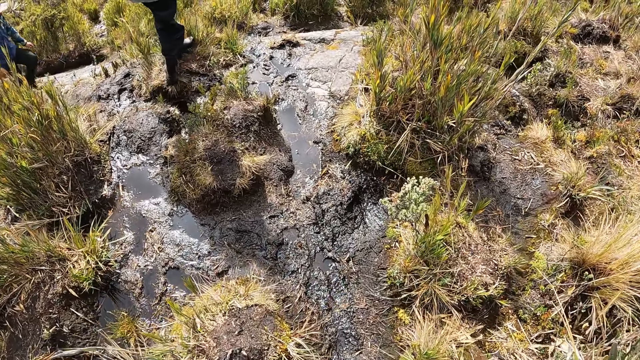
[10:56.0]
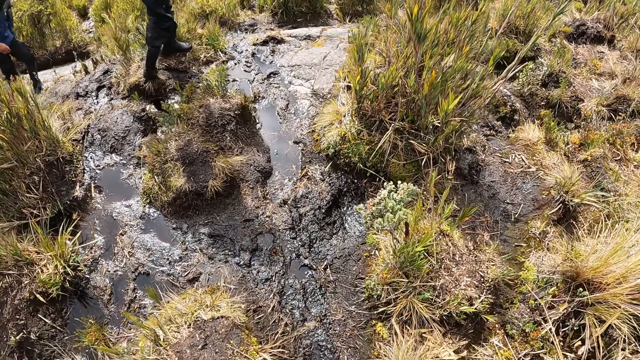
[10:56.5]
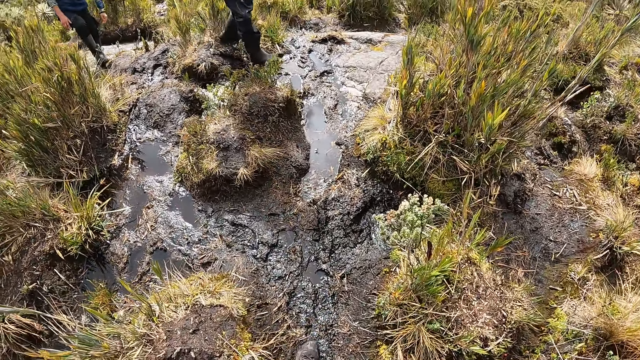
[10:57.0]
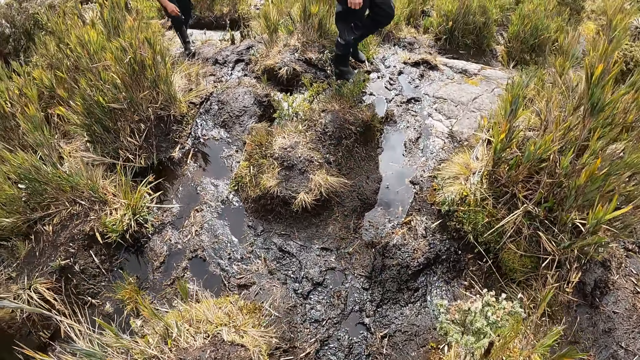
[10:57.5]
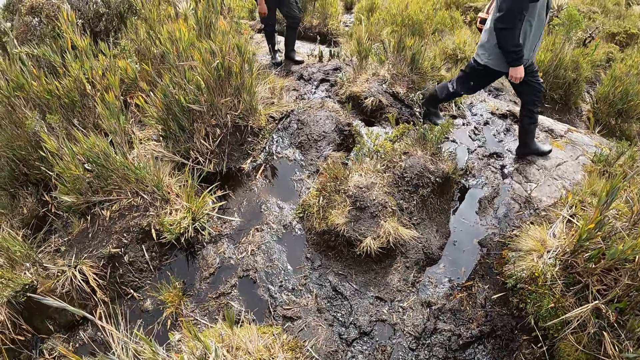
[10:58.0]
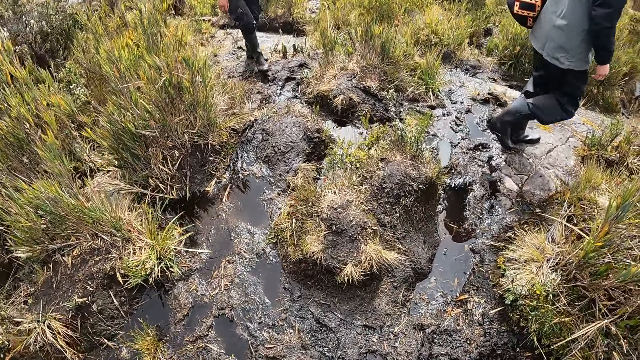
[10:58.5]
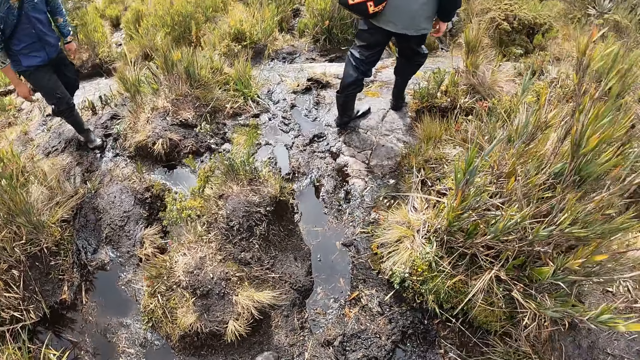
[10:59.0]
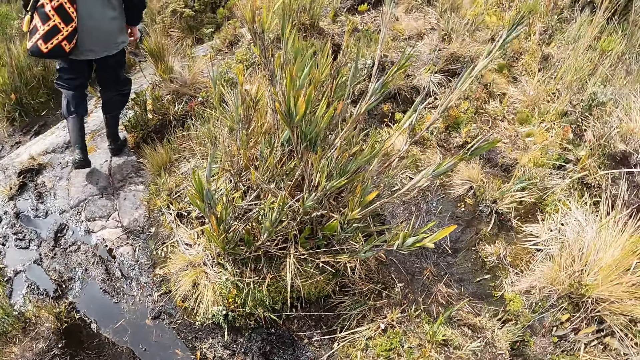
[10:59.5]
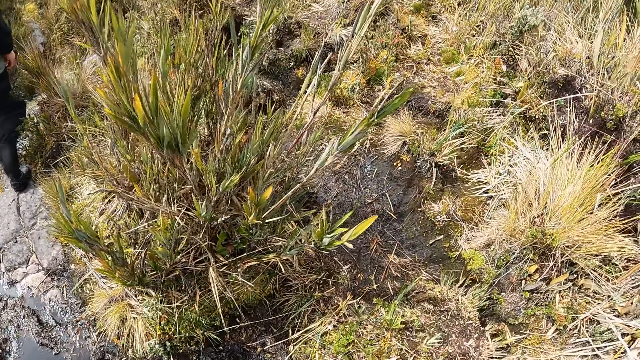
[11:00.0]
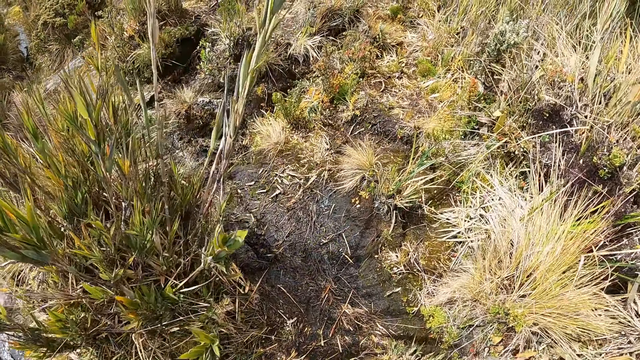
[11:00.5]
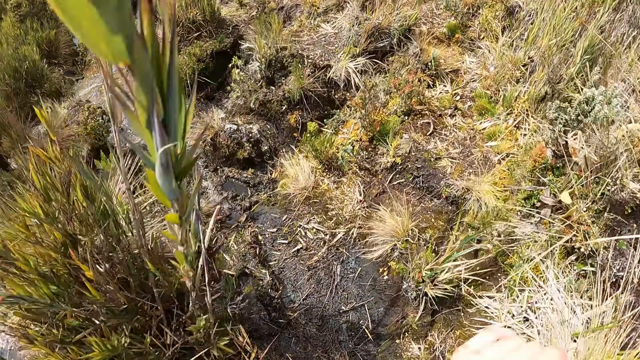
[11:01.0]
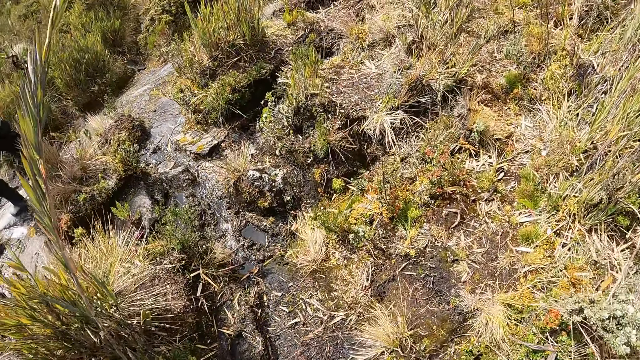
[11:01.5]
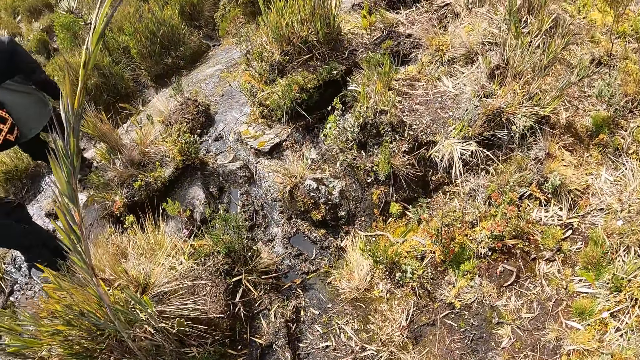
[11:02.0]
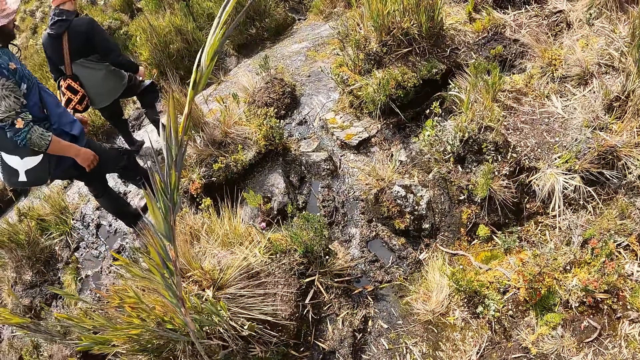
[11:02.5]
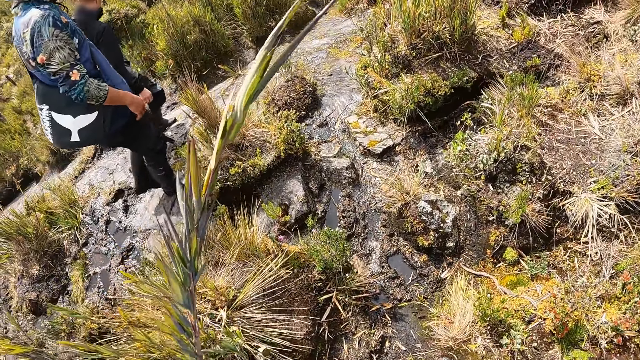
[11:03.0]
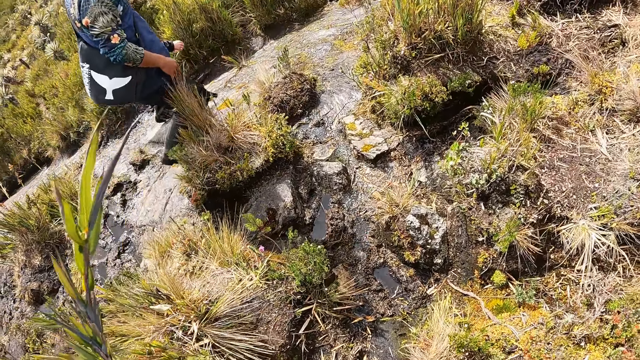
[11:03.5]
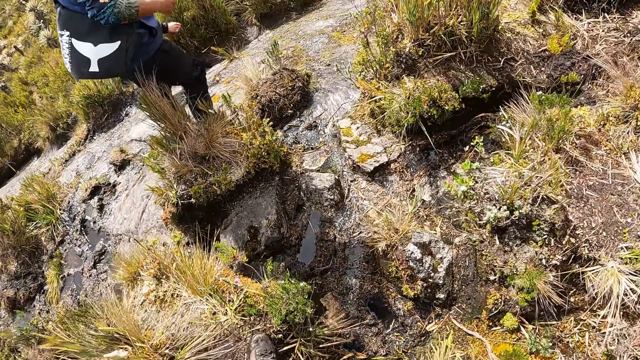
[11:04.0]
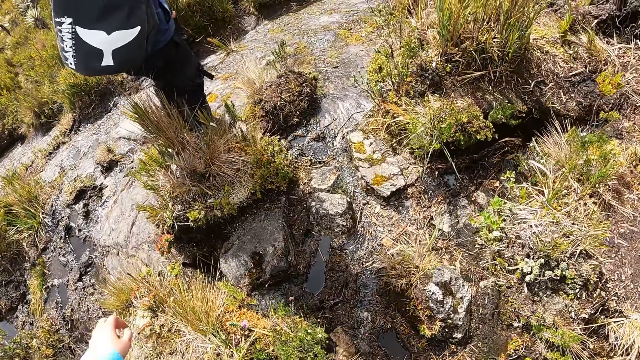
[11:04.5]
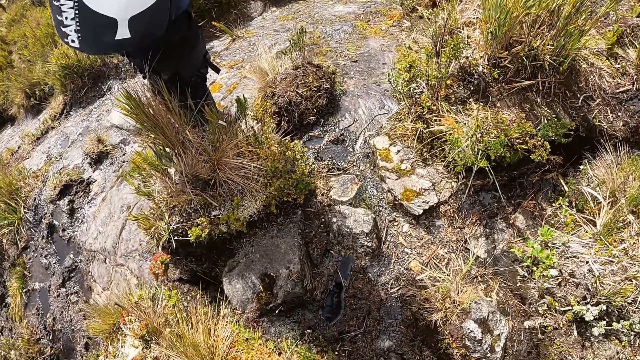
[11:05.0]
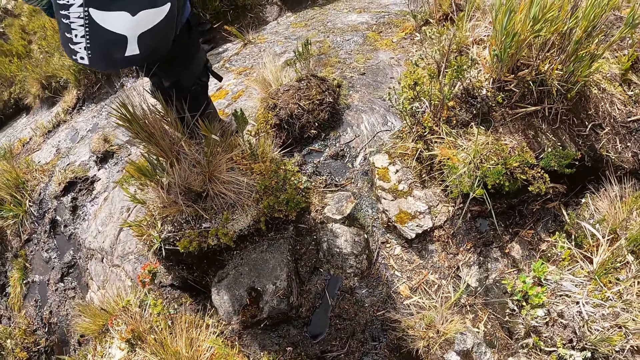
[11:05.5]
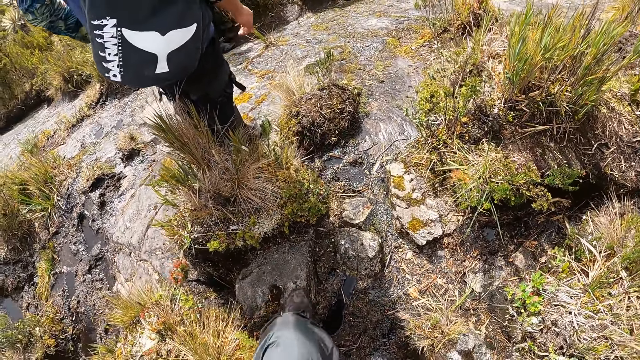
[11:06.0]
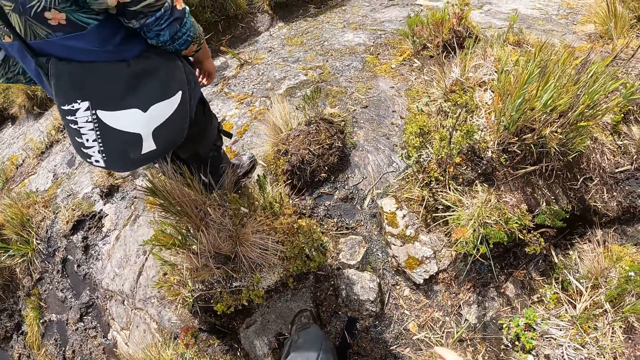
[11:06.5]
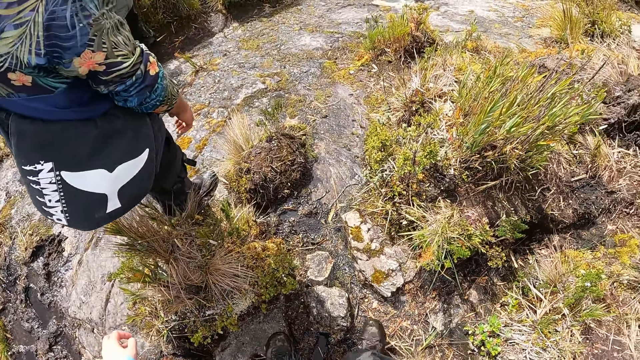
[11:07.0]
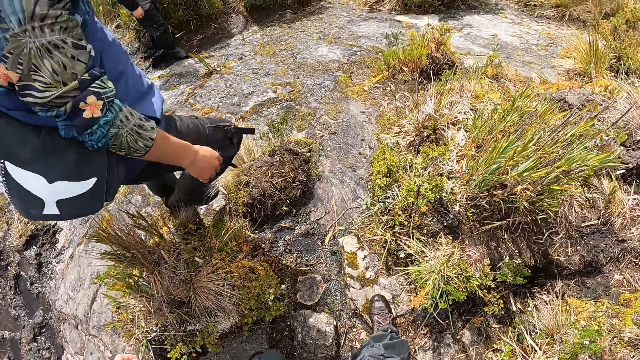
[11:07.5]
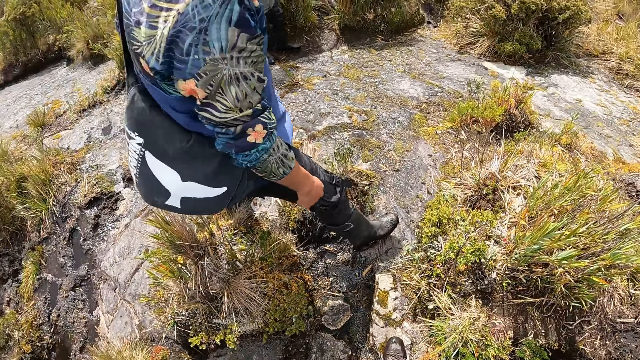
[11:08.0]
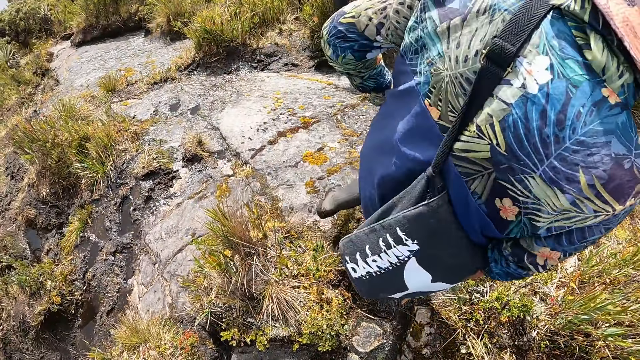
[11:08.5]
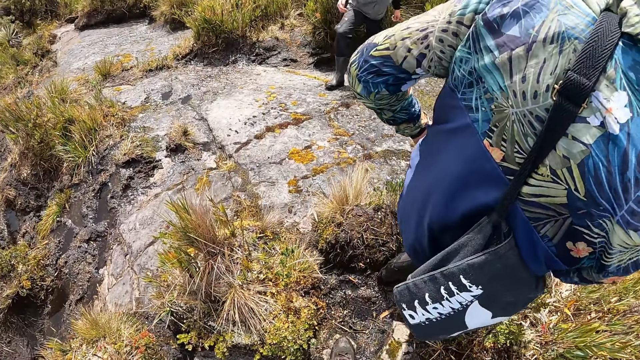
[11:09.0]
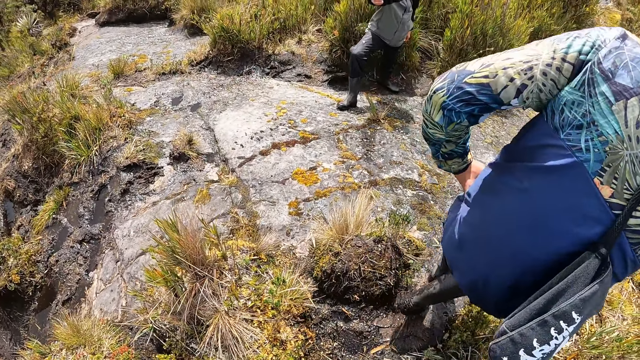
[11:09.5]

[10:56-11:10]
The camera wearer looks around. They wave the left hand. They look at a person. They step forward.

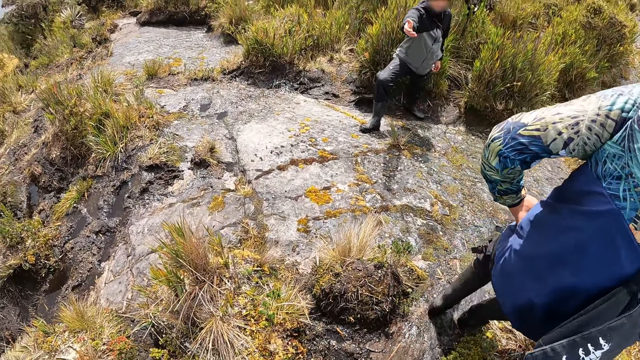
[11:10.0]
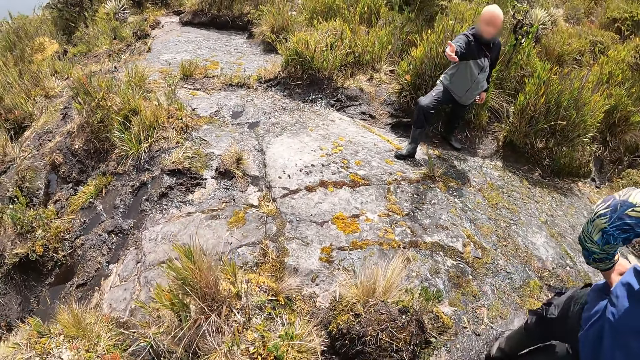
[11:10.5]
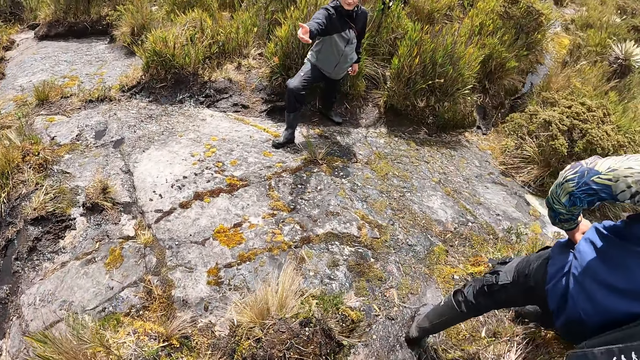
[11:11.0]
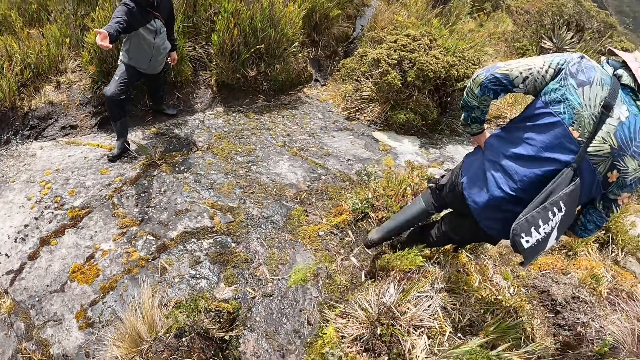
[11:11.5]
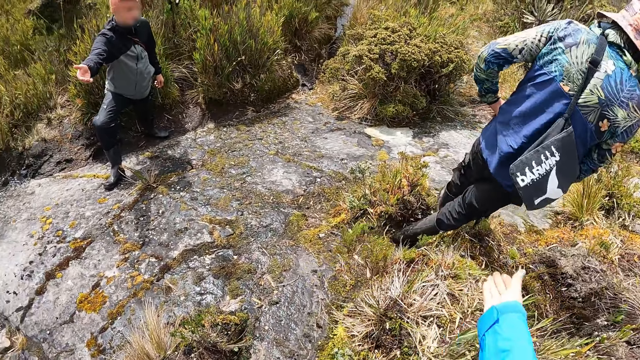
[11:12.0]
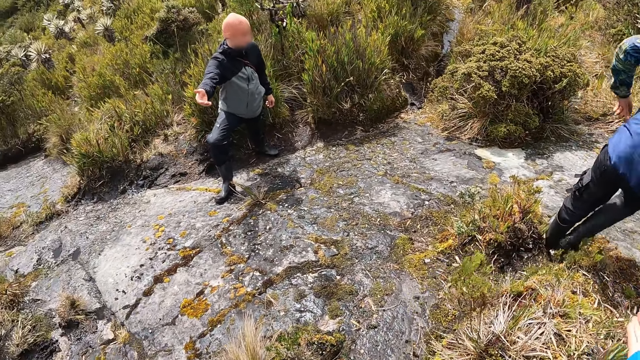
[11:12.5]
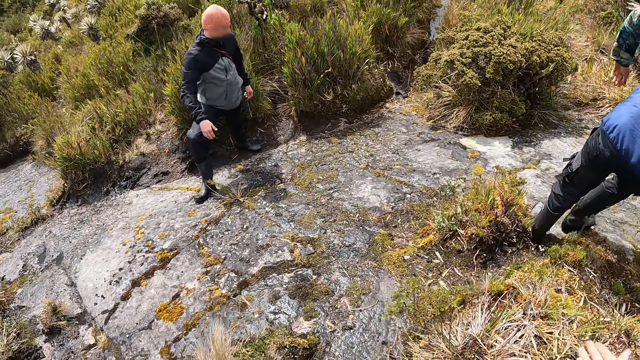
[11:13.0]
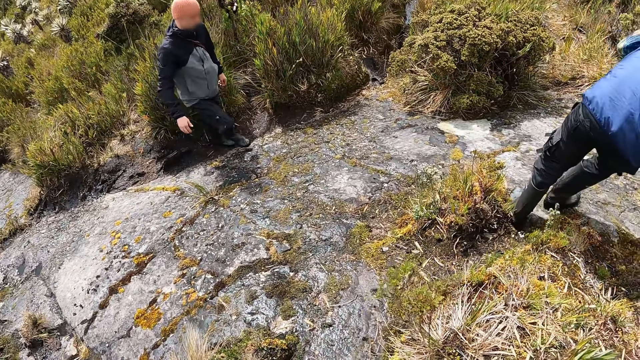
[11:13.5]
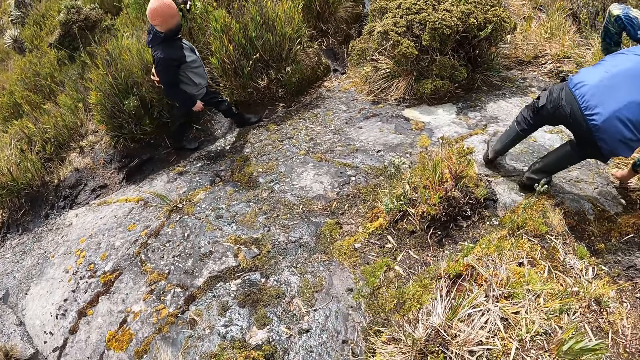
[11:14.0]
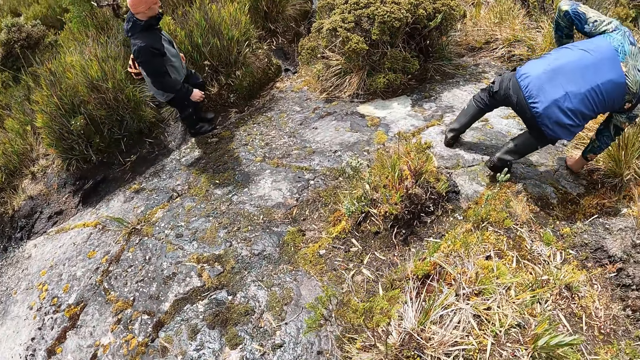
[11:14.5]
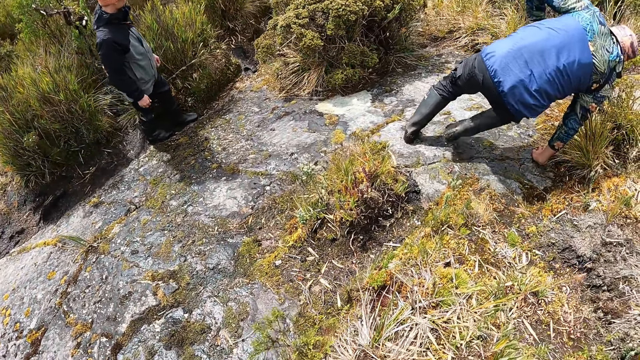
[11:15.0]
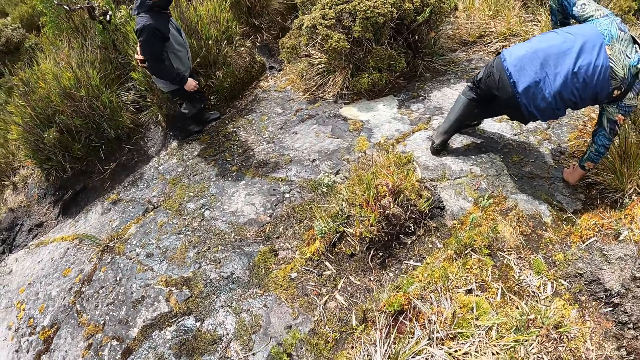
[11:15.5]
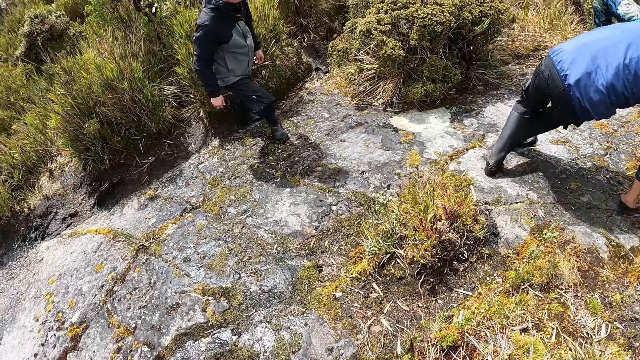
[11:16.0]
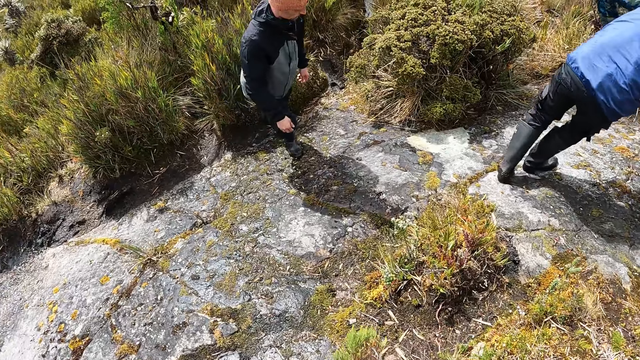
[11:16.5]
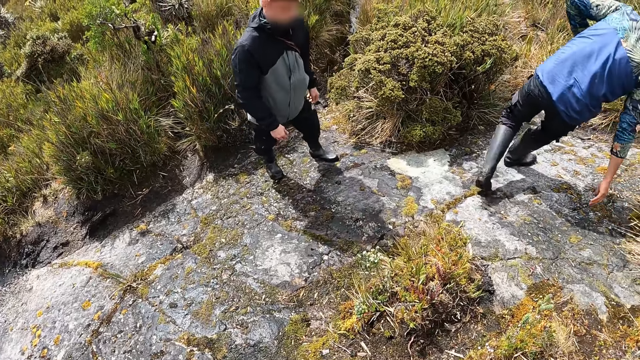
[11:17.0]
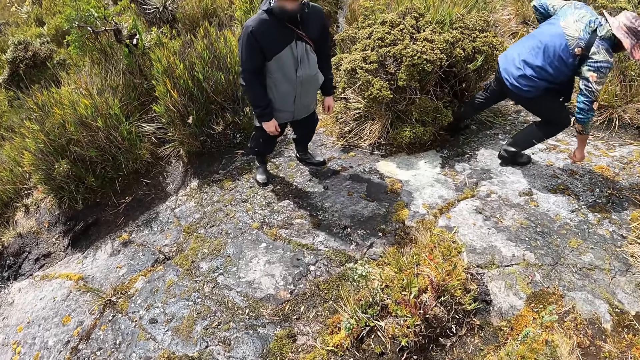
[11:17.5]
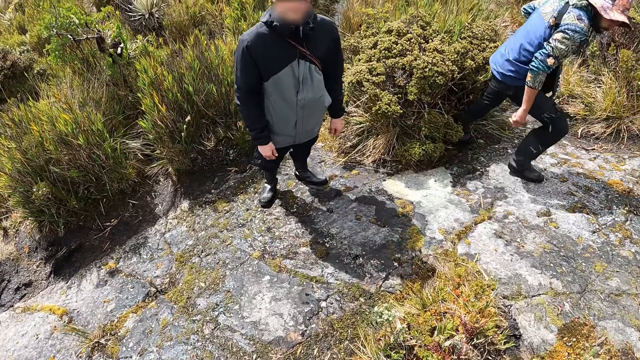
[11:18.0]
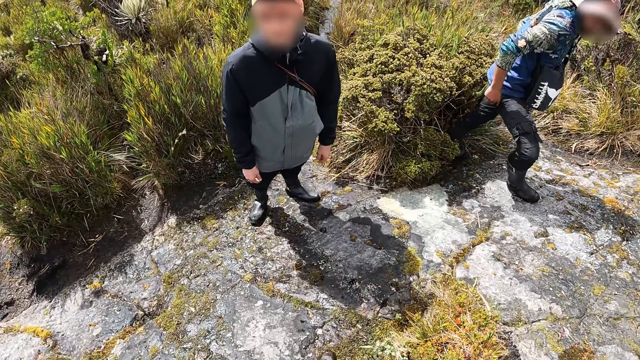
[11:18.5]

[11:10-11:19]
The camera wearer looks at a person. They look at another person.
